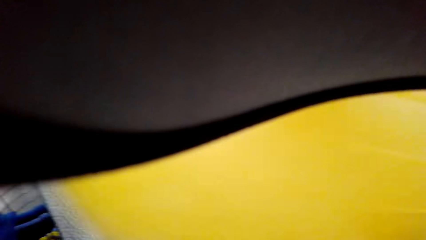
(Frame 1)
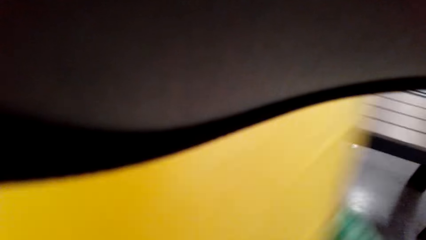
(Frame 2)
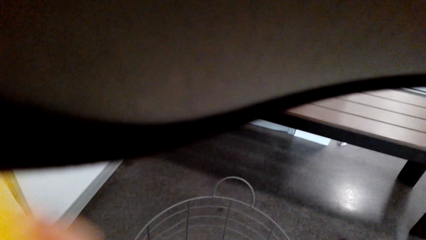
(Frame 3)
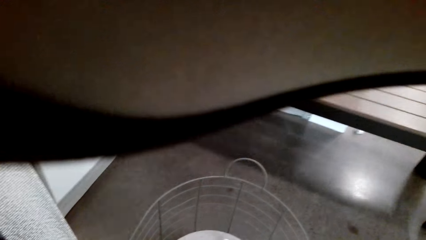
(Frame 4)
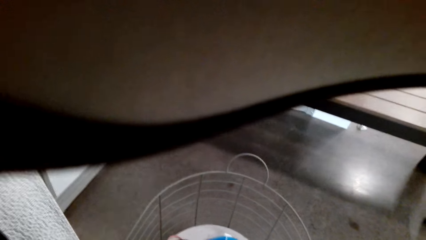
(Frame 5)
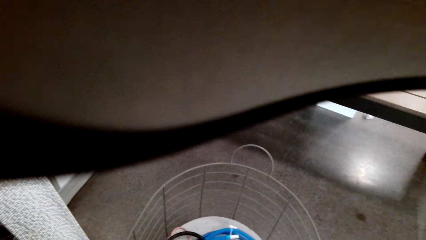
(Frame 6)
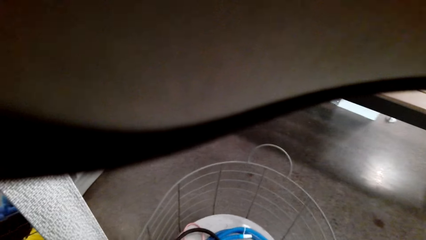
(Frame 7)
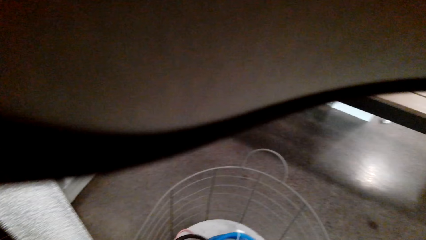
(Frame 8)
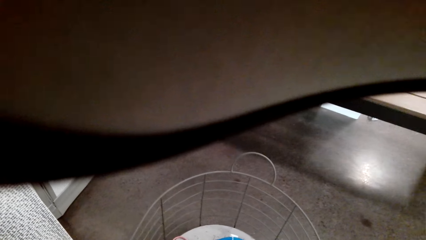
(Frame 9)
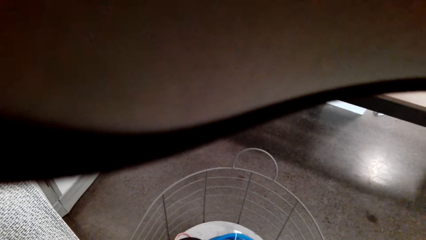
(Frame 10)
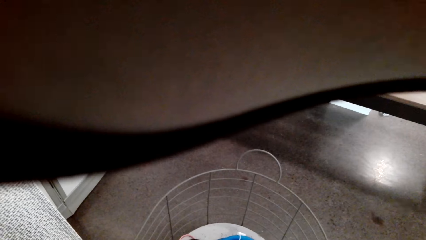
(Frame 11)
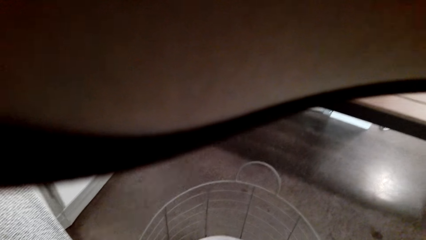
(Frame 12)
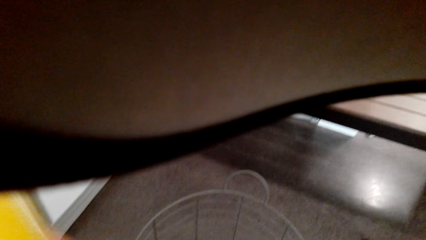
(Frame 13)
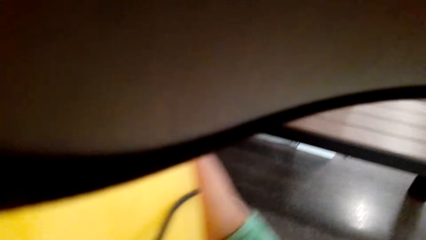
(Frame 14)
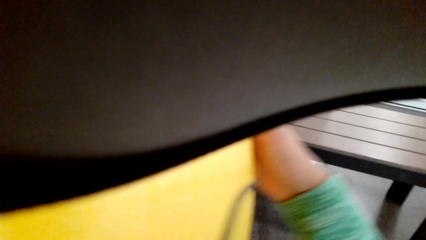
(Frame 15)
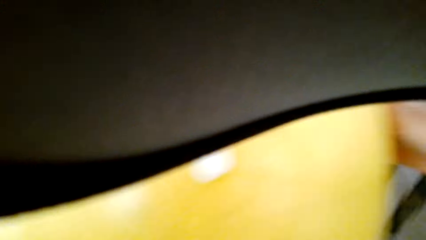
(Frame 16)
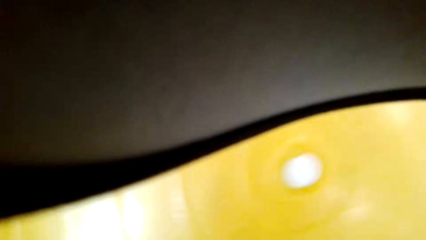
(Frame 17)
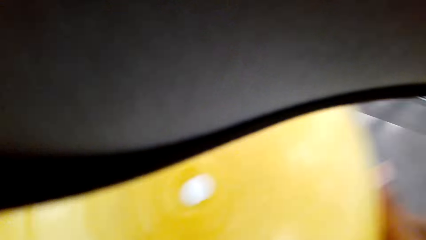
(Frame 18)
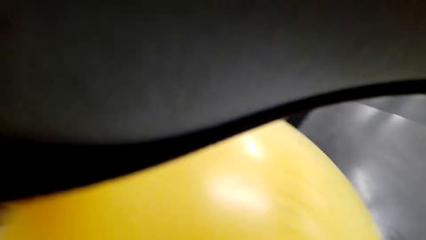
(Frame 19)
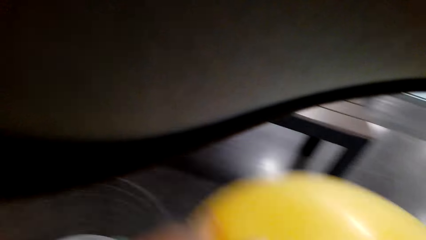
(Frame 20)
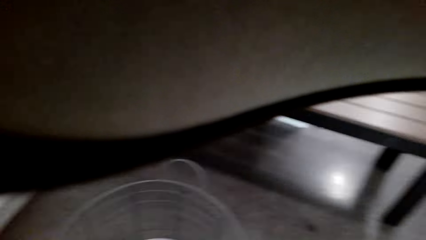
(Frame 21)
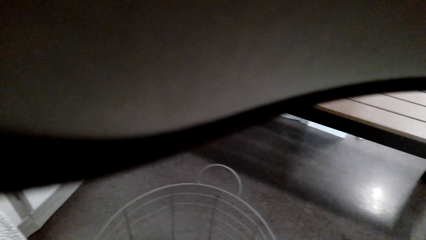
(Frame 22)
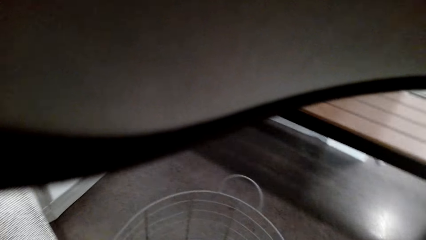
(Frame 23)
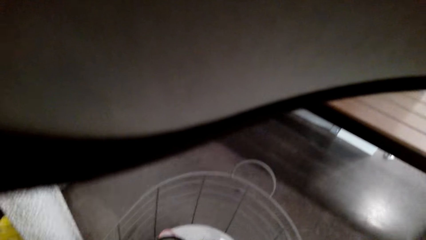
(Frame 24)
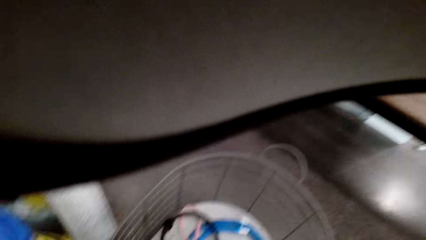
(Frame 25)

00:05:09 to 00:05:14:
The camera wearer exercises.

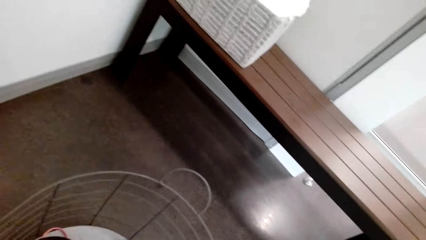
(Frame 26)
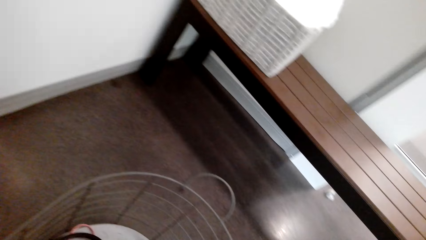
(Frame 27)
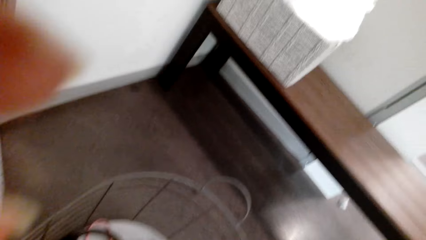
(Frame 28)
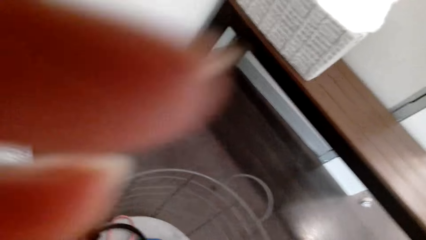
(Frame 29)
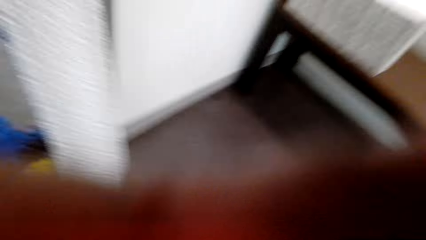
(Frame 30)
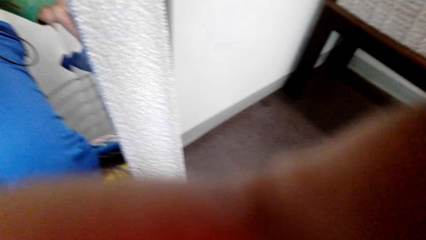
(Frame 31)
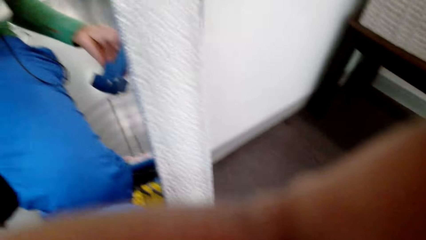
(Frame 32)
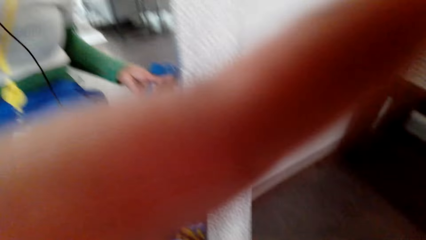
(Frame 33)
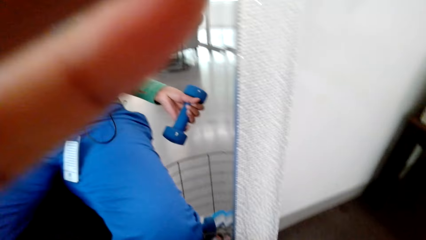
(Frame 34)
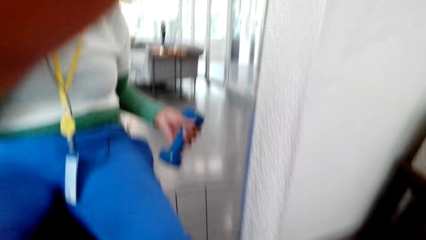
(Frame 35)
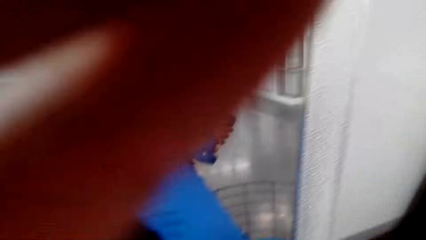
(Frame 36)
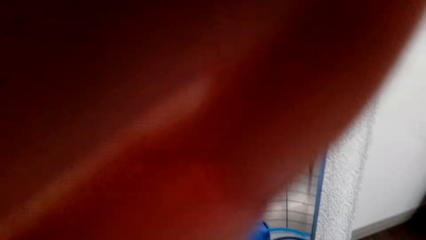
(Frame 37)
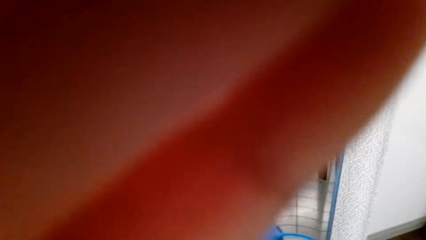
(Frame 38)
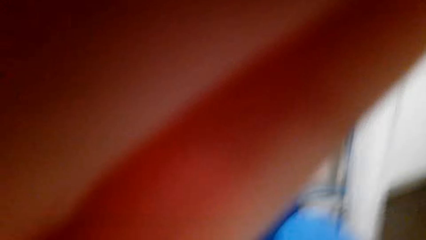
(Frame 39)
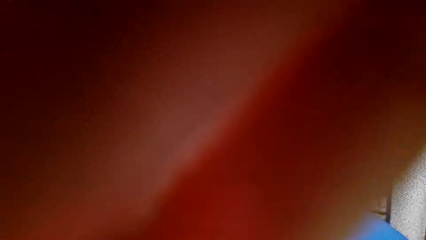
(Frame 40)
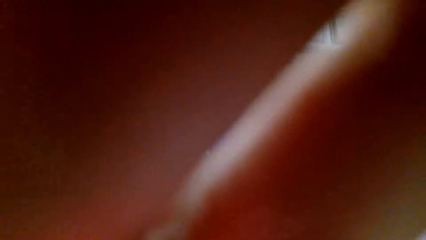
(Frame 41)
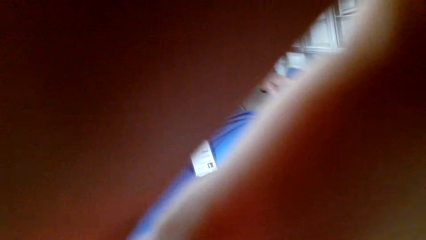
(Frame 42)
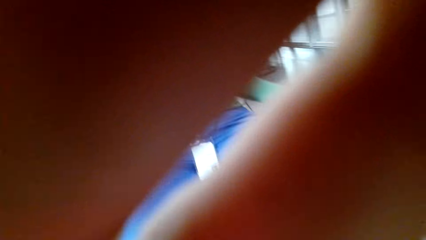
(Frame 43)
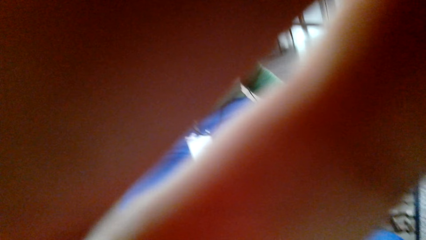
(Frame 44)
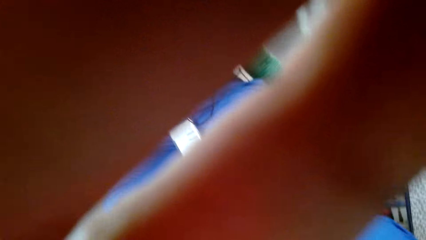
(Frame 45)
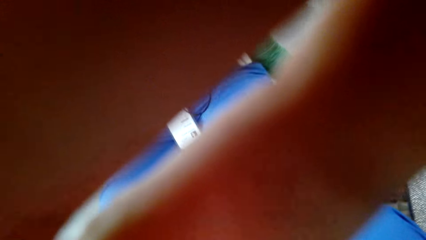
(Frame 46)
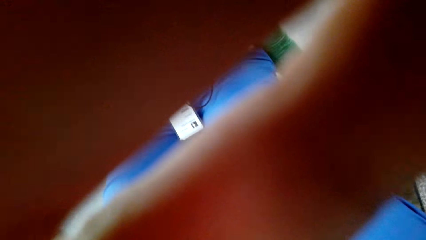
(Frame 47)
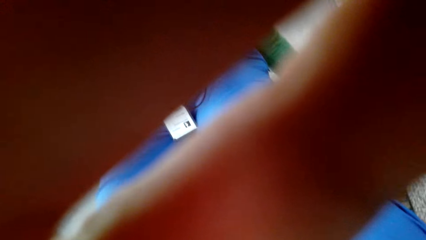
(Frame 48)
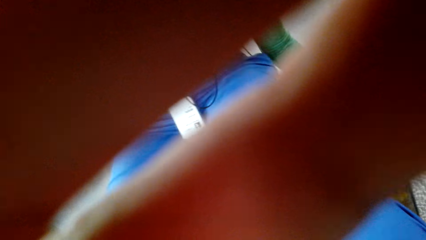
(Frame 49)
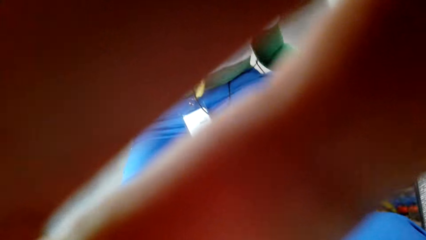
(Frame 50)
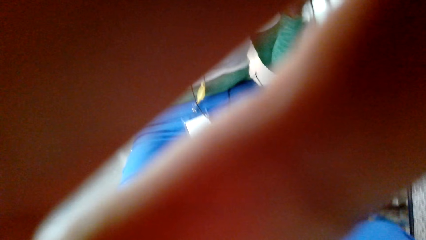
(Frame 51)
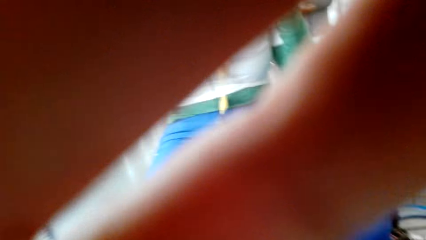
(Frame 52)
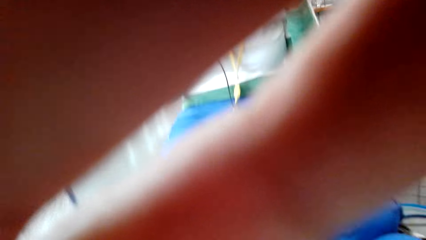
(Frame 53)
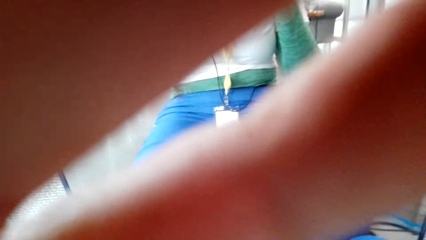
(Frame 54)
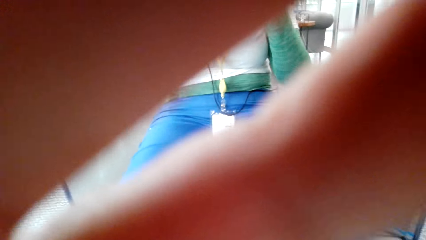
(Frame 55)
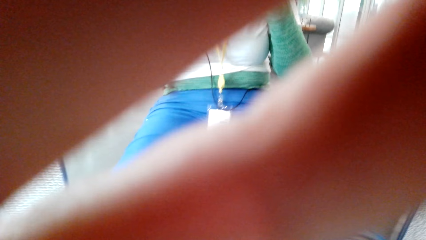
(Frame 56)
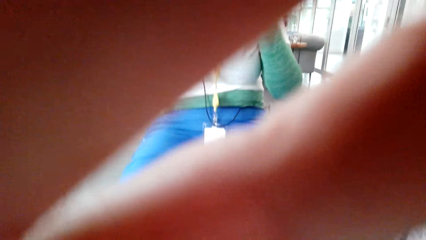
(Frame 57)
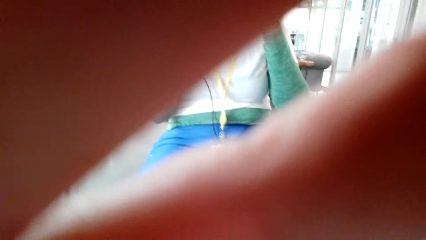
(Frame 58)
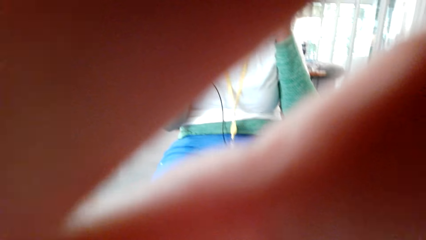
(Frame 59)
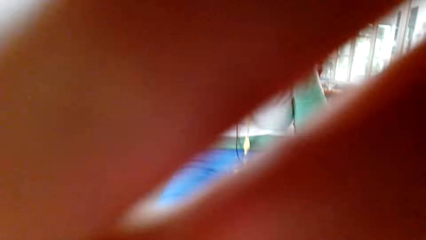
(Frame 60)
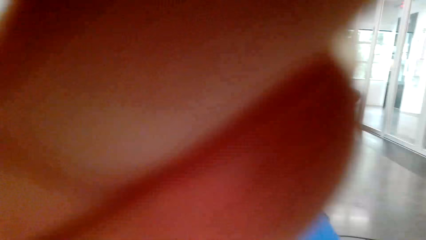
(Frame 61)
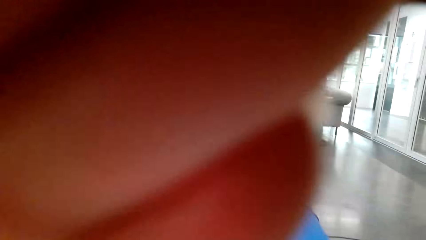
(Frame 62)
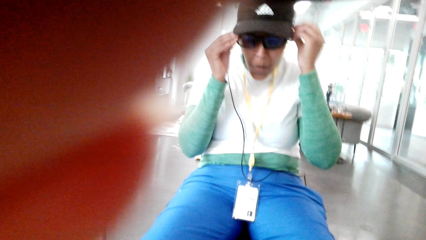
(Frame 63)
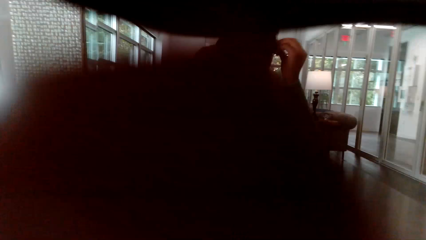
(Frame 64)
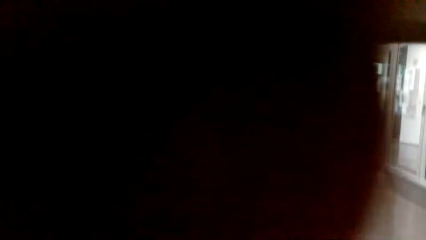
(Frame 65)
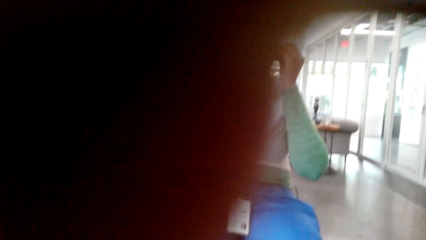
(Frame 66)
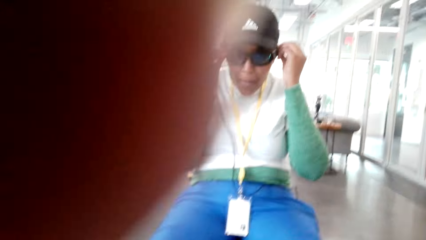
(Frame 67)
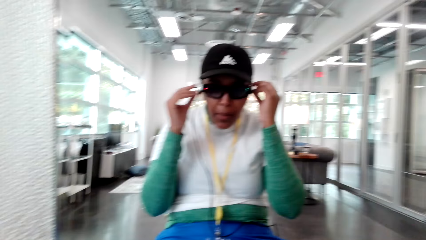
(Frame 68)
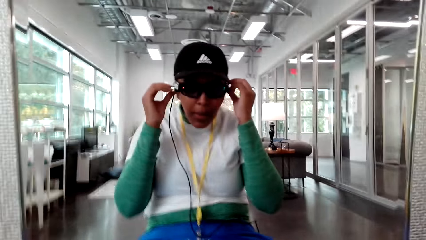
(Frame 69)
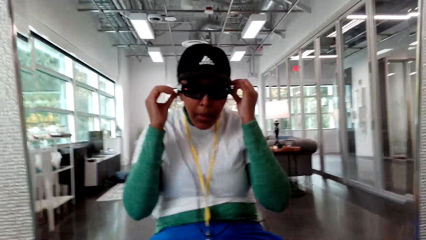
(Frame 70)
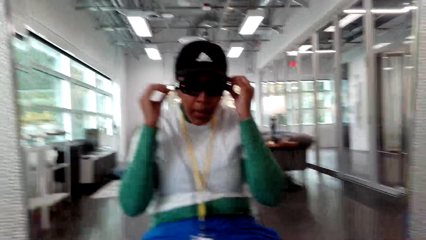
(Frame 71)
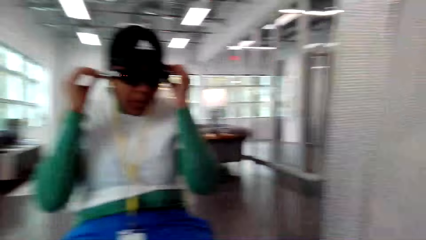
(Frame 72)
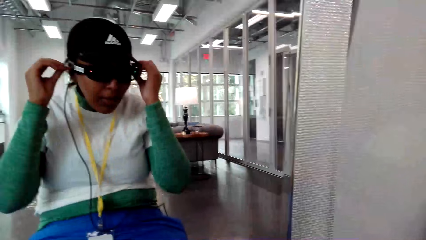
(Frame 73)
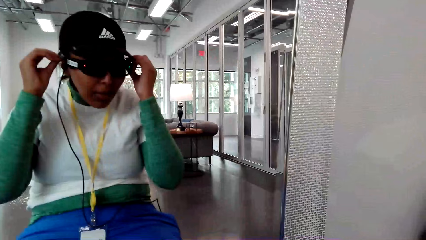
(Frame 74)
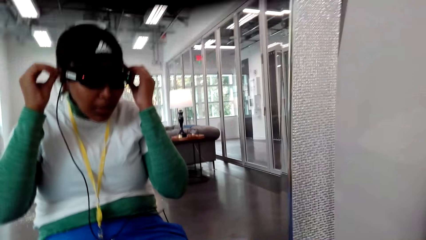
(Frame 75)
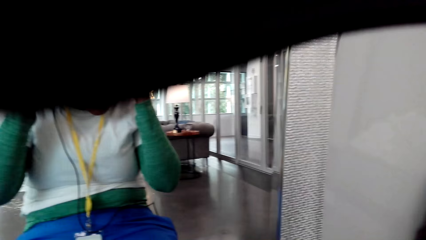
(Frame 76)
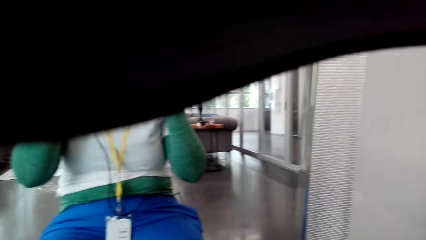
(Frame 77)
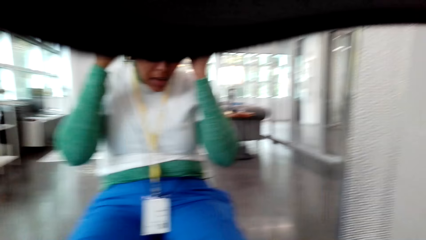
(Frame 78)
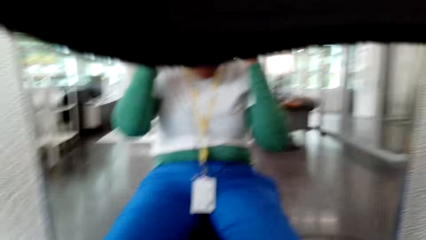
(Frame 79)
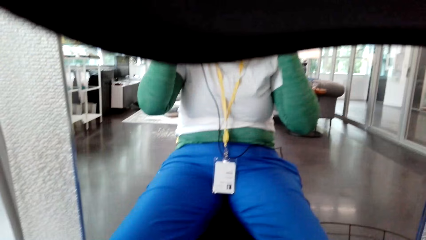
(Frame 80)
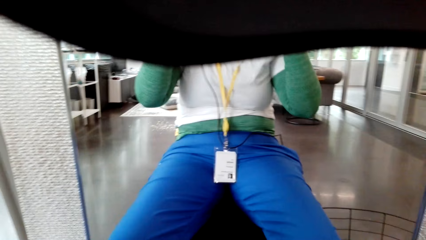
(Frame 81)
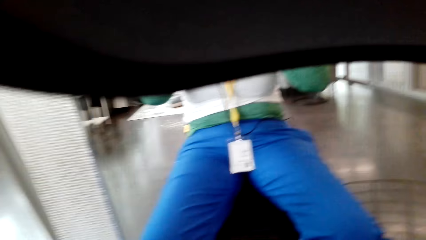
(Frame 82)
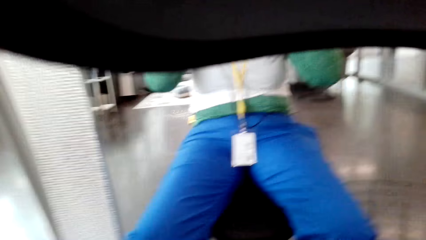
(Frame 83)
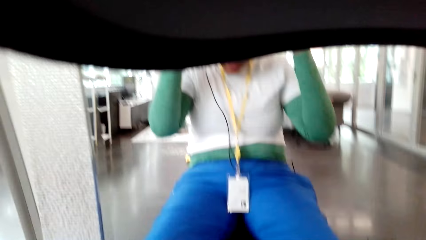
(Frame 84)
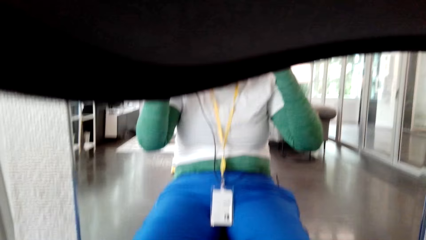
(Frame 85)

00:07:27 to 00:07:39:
The camera wearer adjusts the camera.
